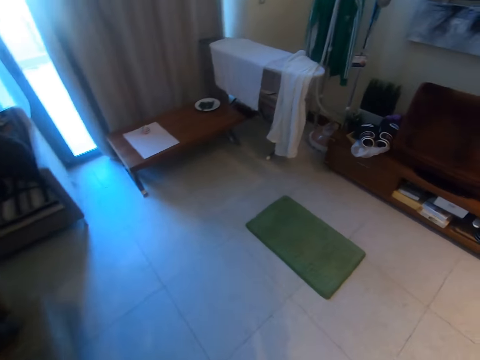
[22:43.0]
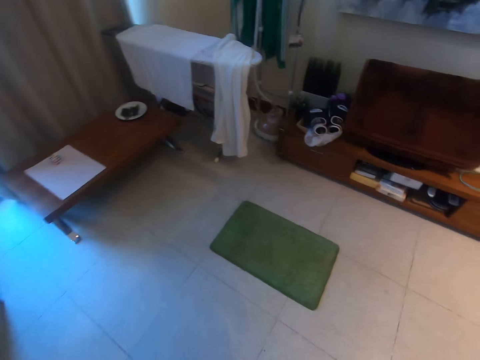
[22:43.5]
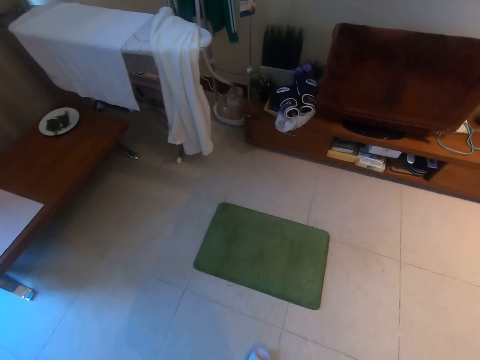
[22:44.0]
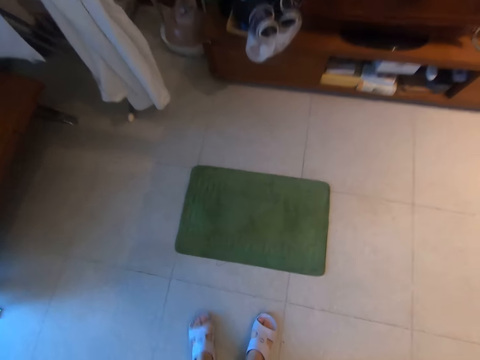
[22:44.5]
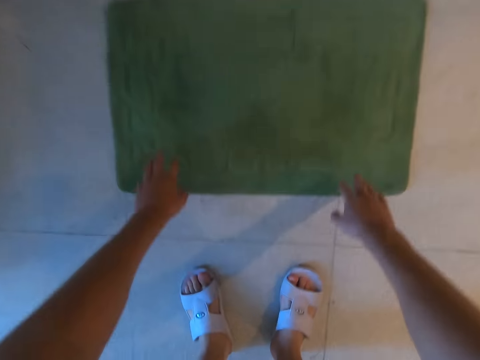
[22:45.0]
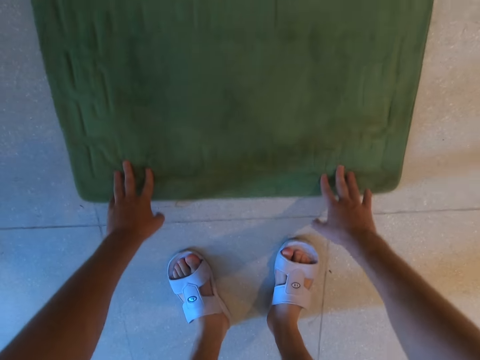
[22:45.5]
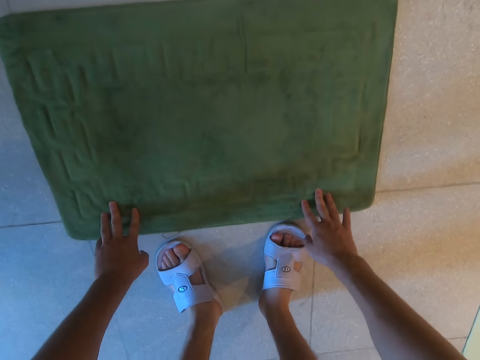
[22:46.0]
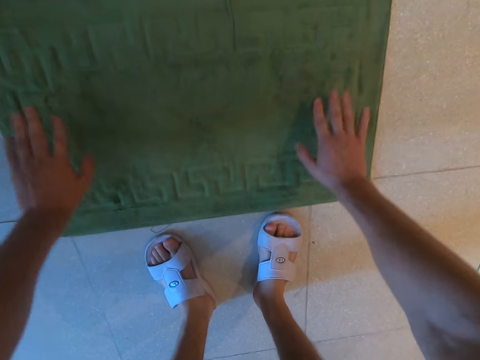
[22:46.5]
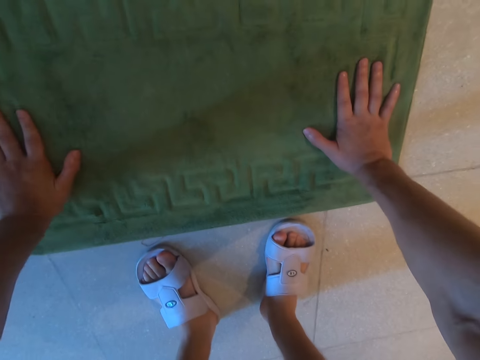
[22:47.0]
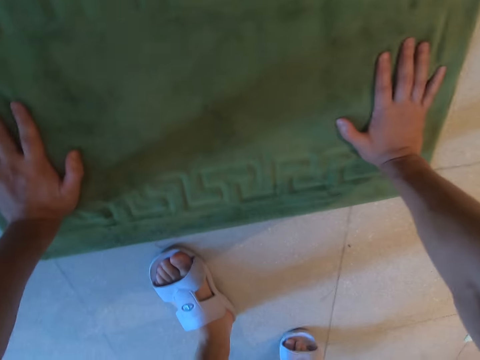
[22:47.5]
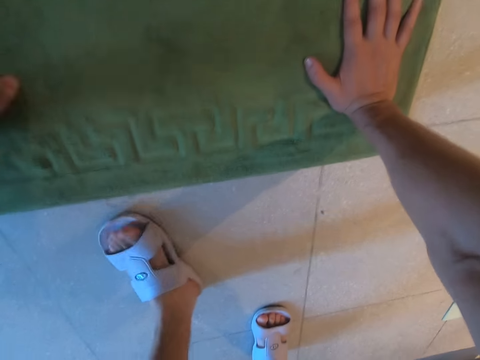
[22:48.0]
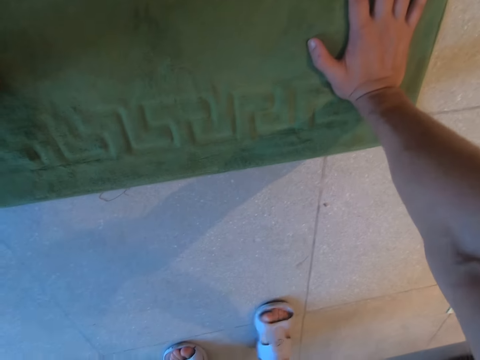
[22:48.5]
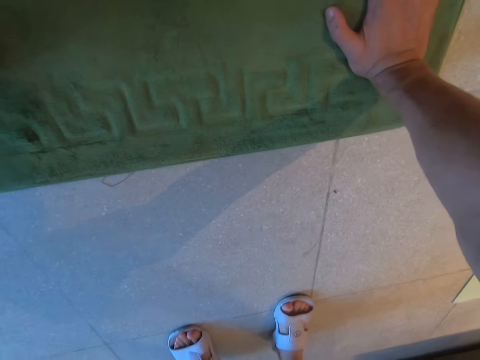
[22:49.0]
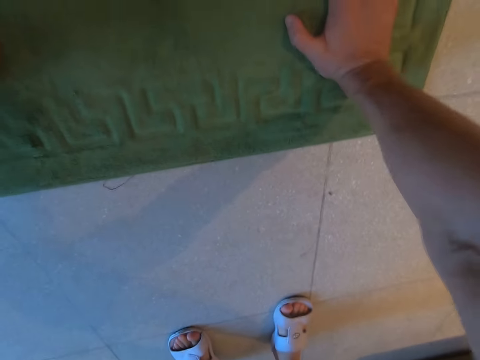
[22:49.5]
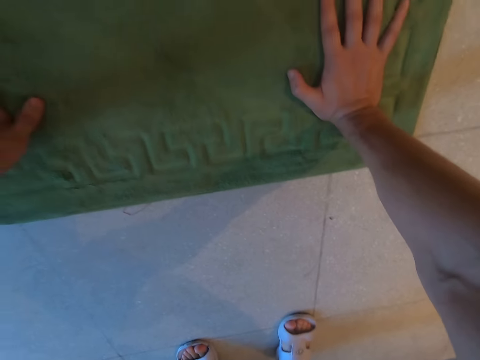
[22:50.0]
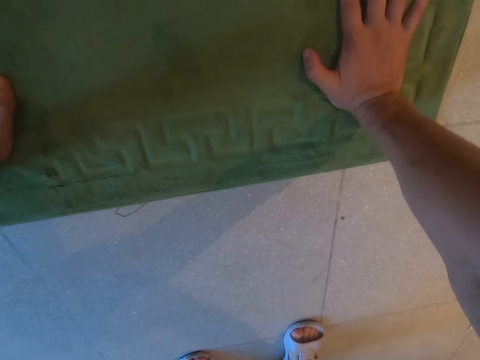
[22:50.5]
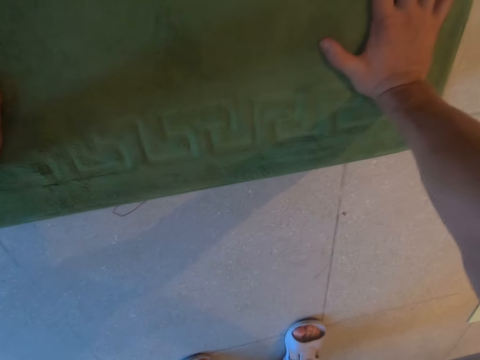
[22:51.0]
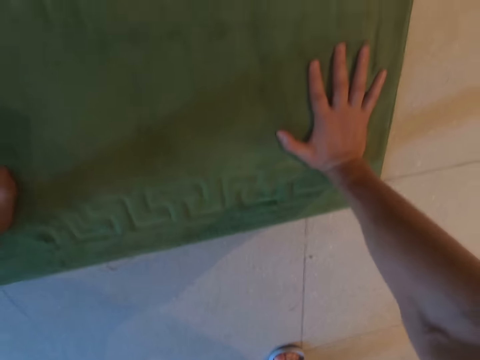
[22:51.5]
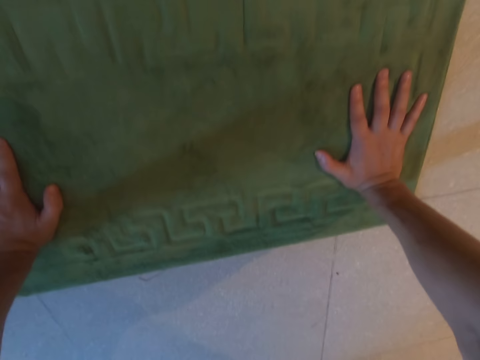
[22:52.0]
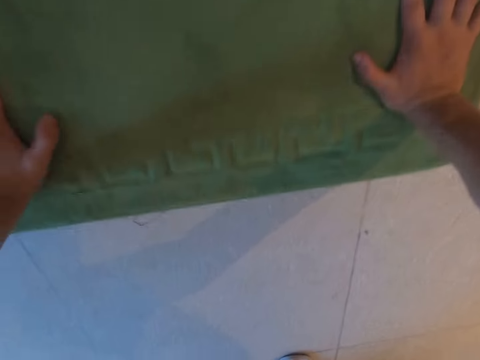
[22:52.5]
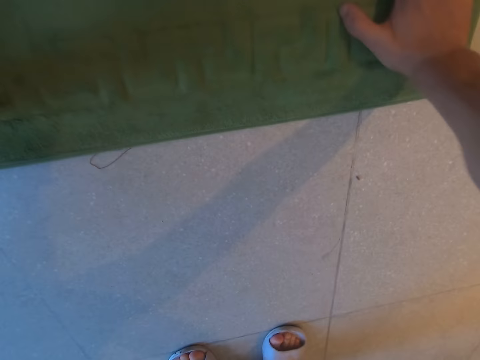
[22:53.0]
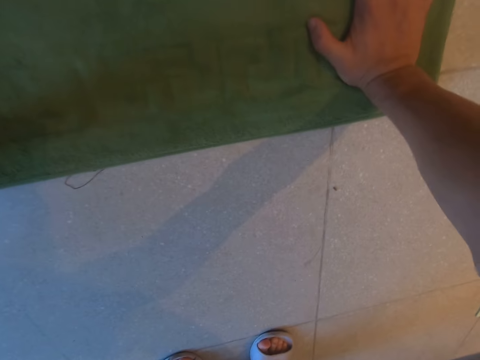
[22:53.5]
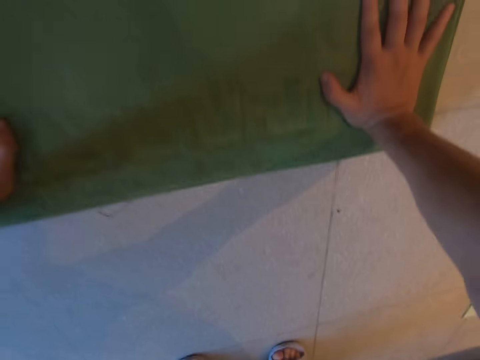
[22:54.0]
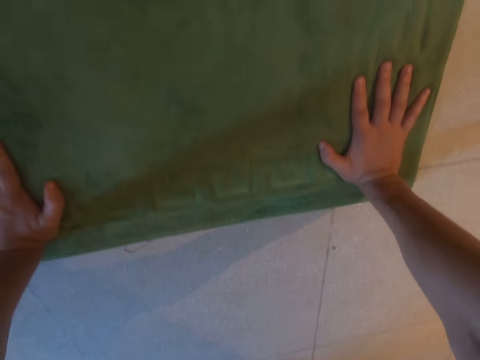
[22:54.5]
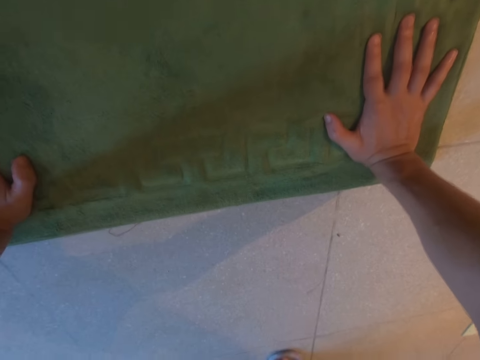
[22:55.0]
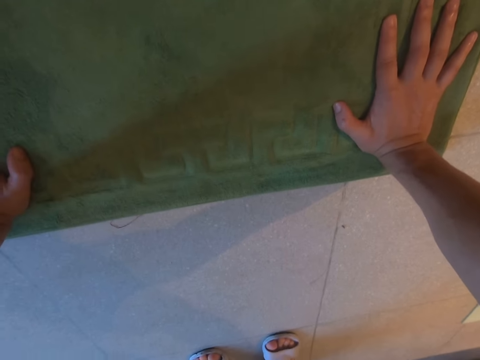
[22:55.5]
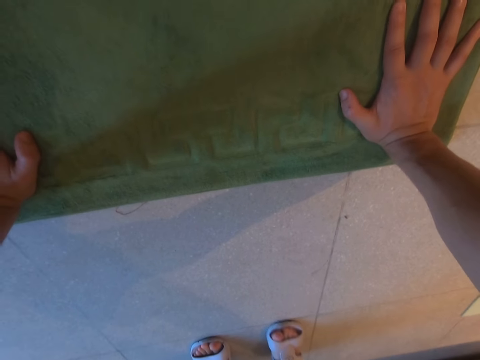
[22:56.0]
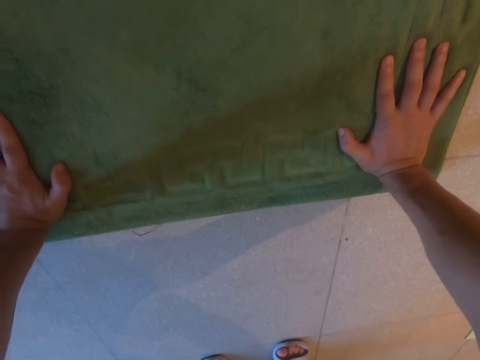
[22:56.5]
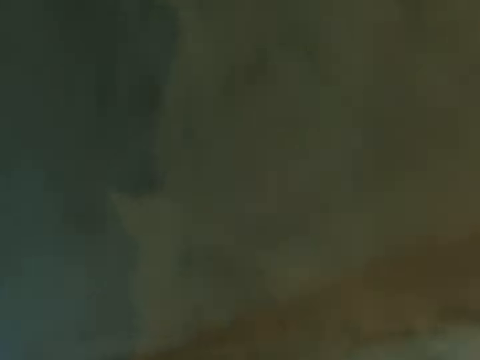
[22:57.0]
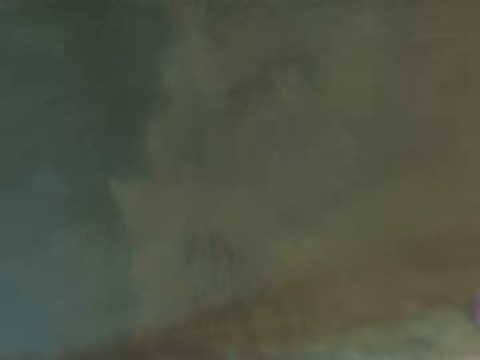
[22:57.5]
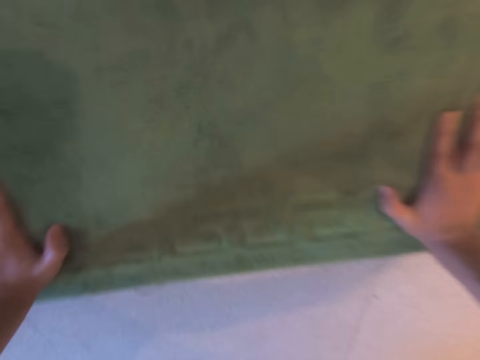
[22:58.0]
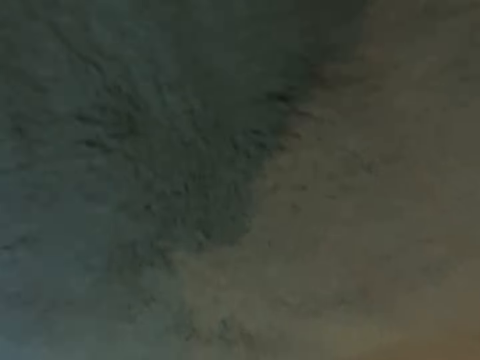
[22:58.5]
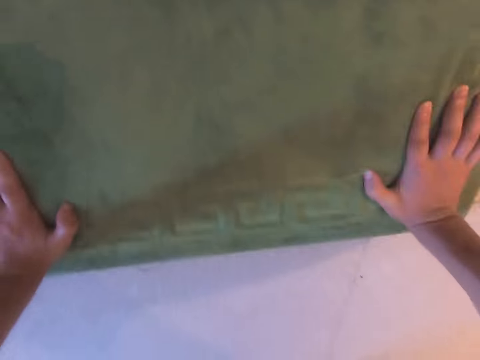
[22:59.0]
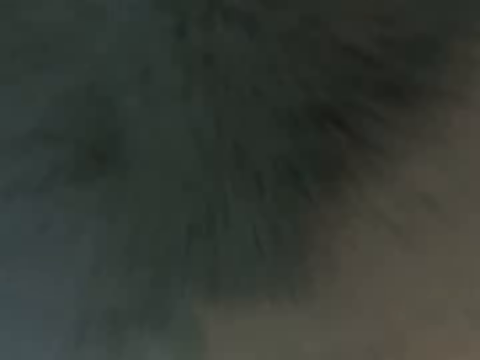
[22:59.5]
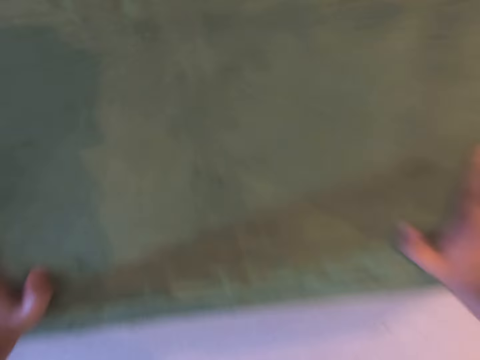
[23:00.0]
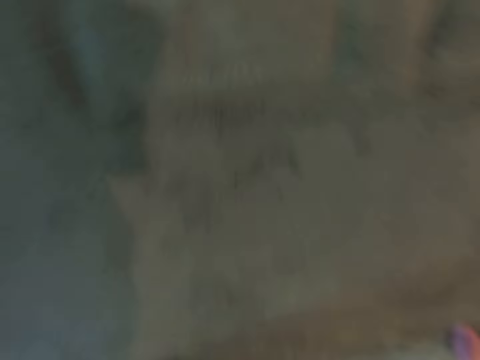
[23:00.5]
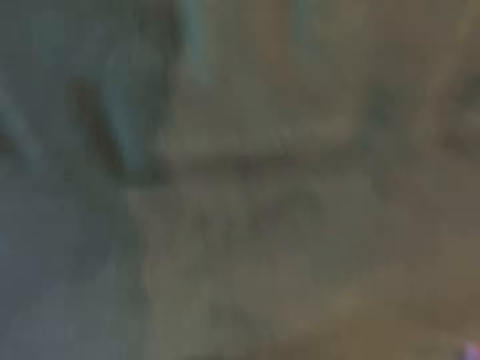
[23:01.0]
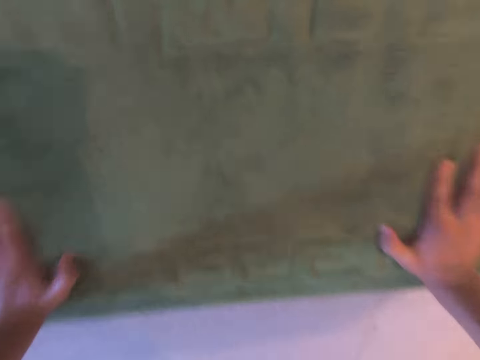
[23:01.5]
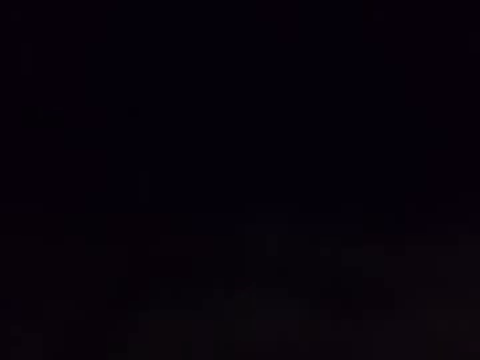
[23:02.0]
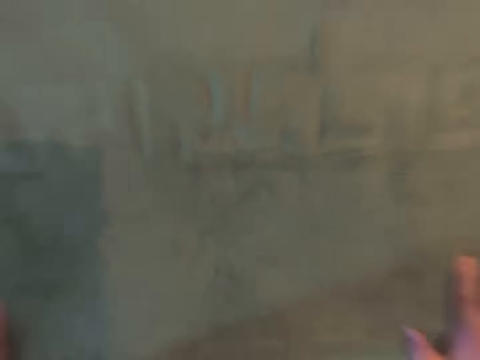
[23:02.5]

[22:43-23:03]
The camera wearer pulls the mat. They pull the mat again. They push the mat. They do press ups.

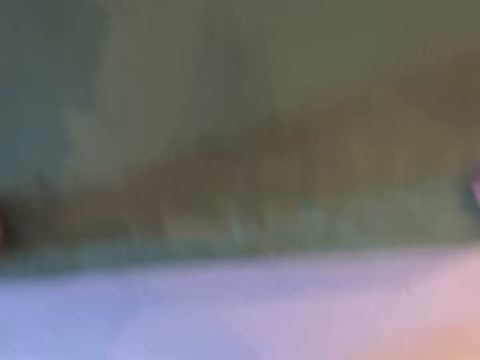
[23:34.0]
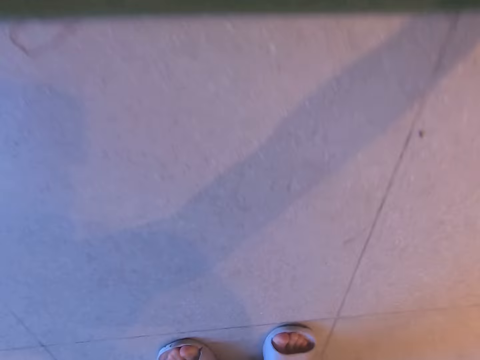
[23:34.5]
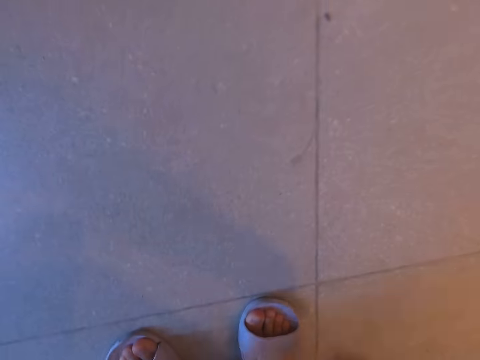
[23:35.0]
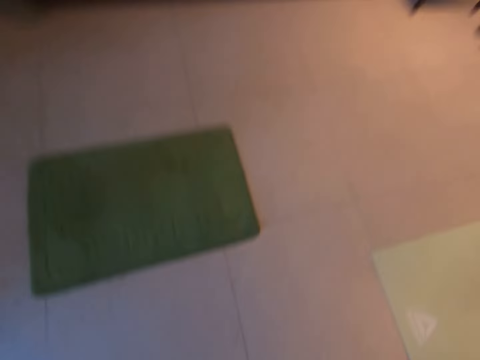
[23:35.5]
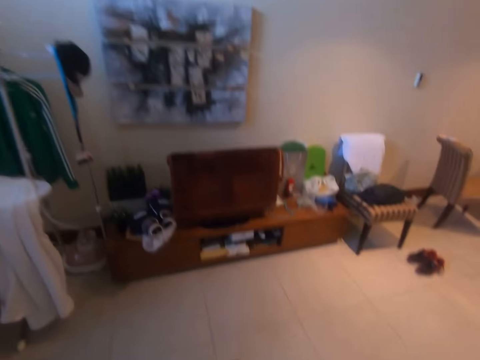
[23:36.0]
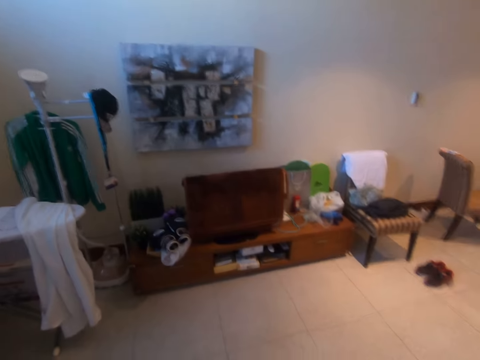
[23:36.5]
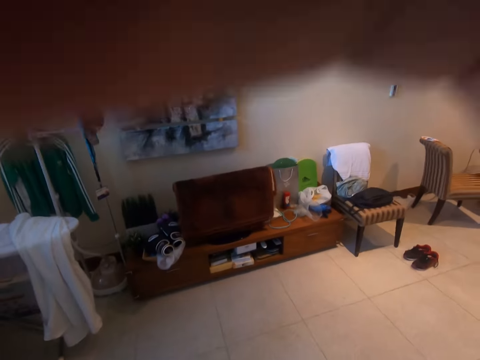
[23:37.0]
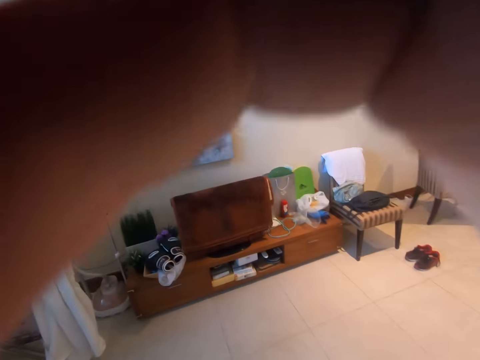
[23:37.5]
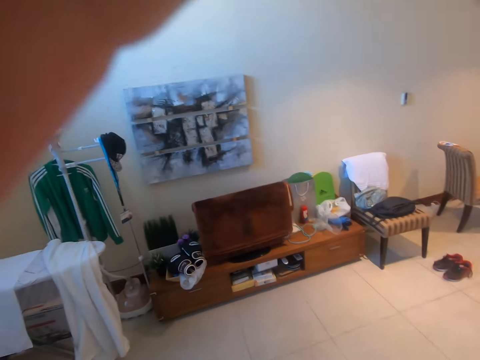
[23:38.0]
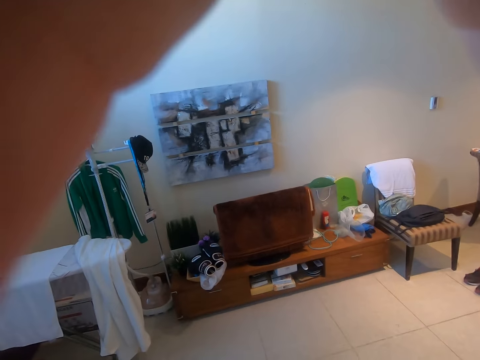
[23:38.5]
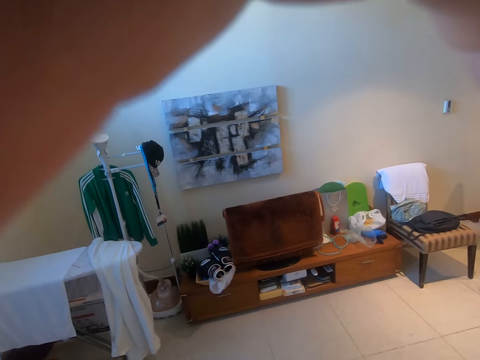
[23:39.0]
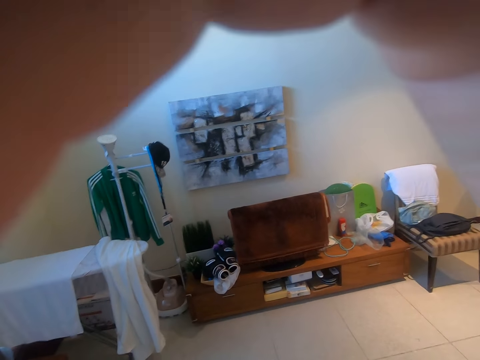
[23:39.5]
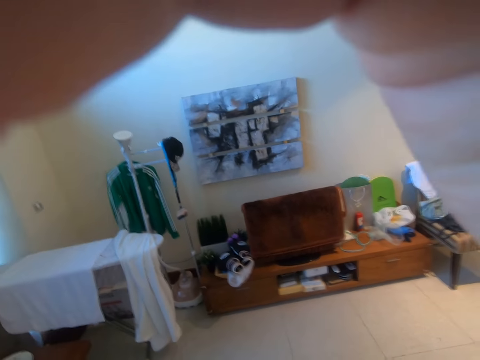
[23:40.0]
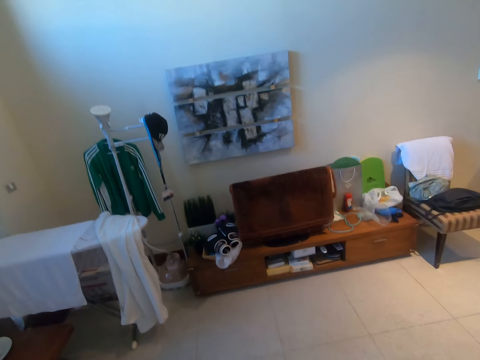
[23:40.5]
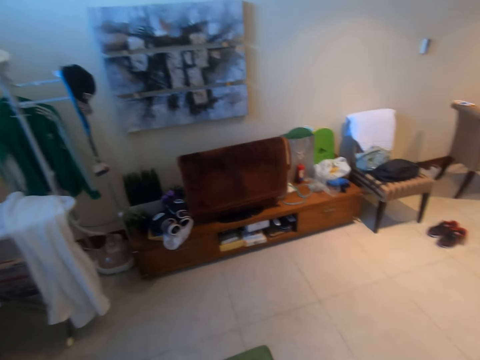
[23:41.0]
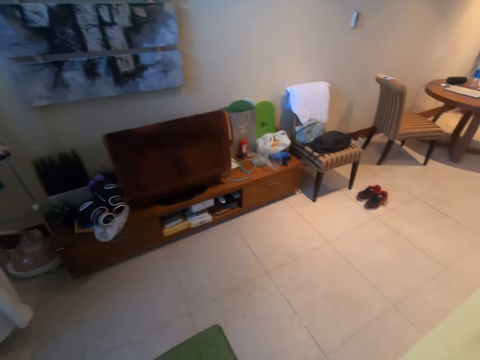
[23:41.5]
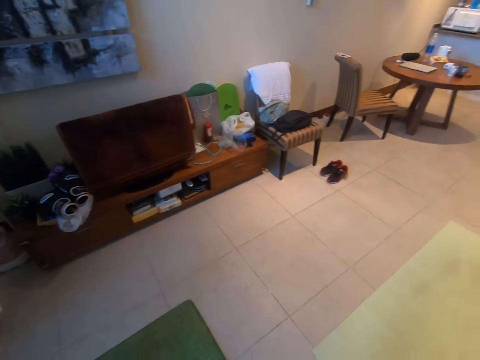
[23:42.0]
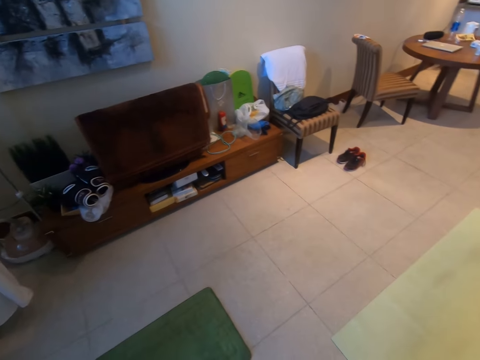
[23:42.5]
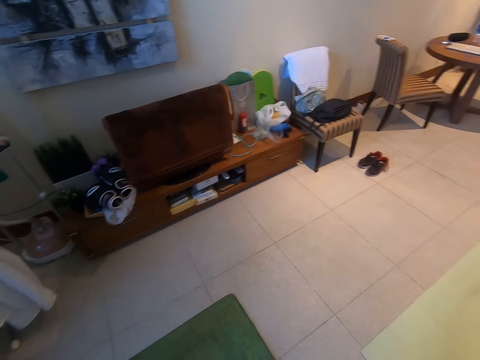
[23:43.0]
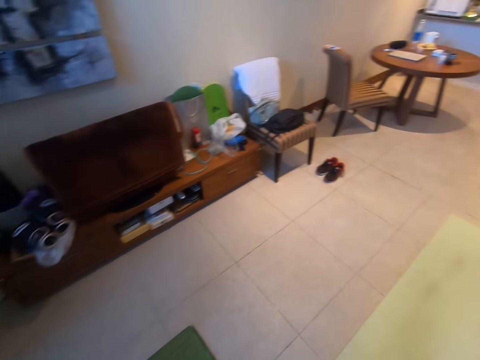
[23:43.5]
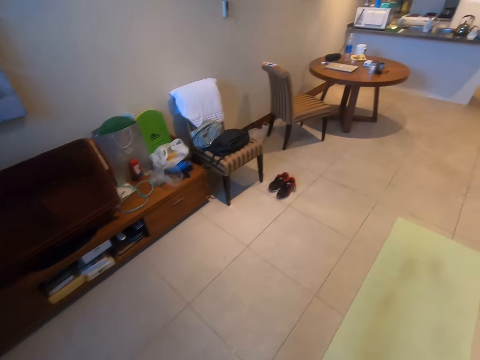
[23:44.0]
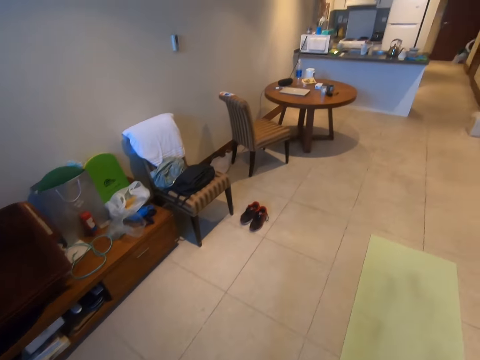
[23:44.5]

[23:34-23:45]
The camera wearer stands. They adjust the camera. They raise their hands. They lower their hands.
